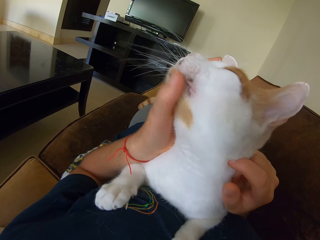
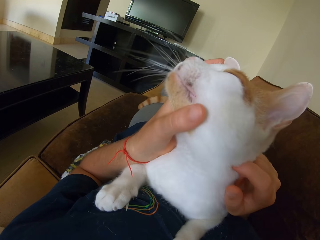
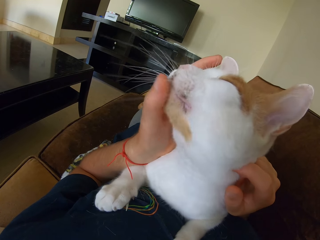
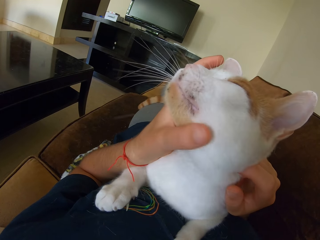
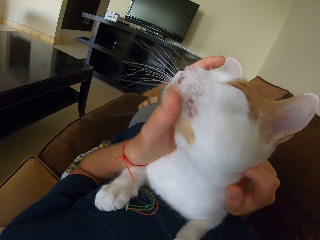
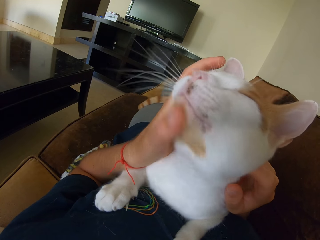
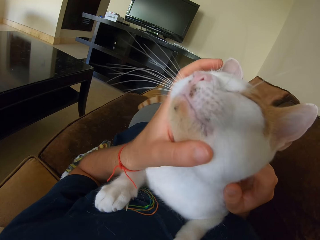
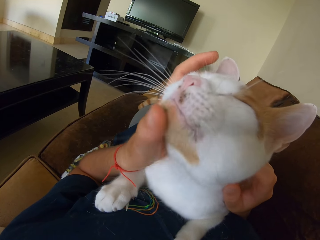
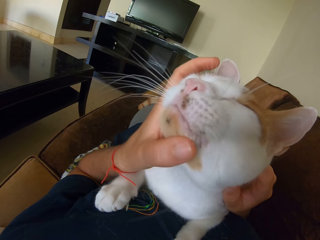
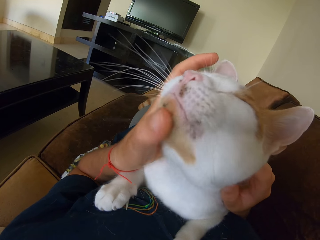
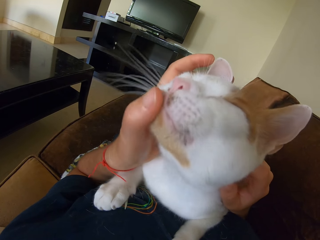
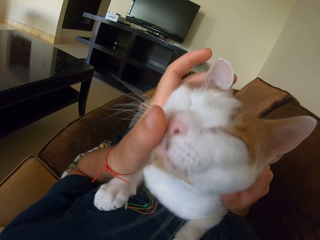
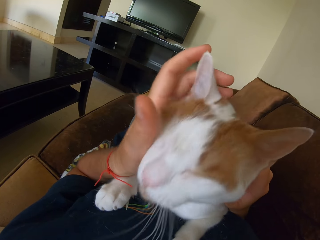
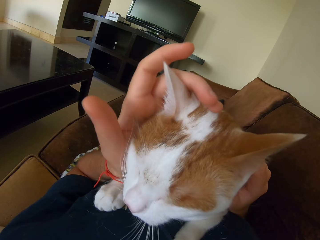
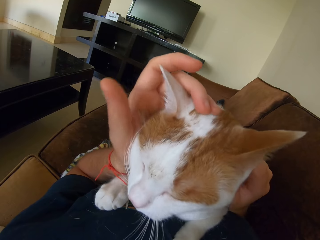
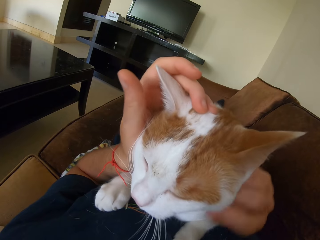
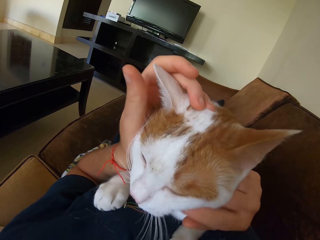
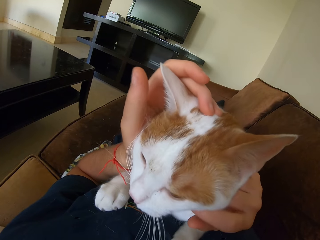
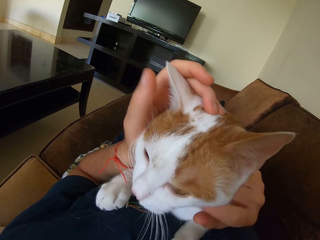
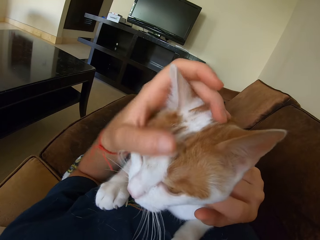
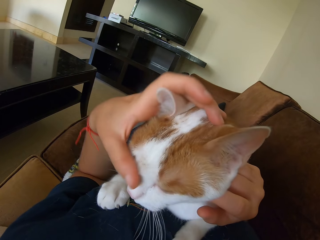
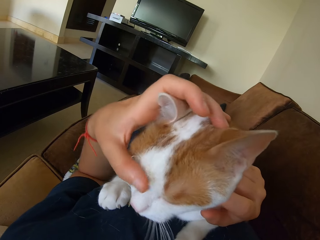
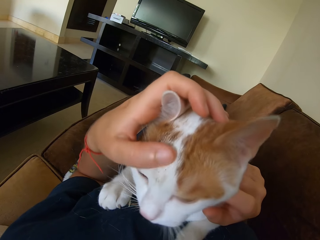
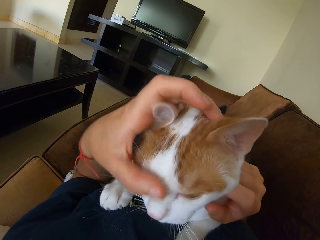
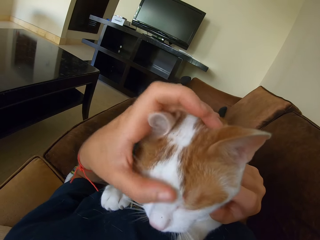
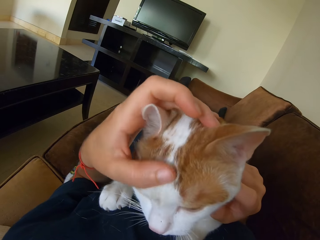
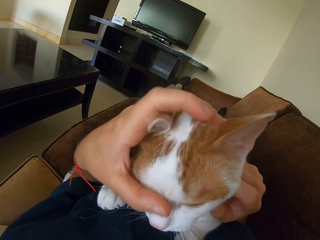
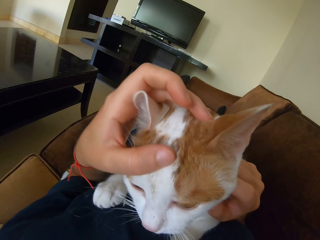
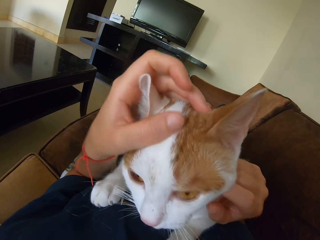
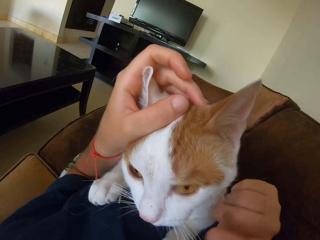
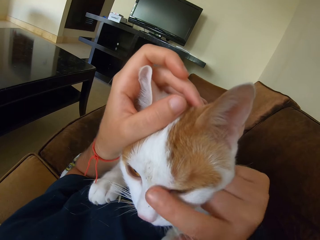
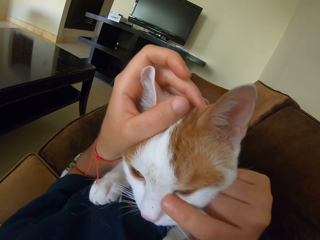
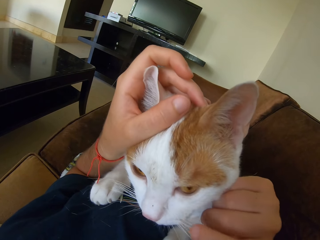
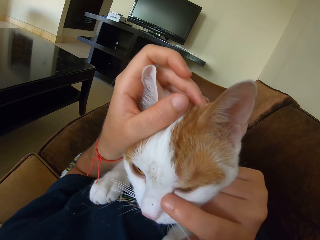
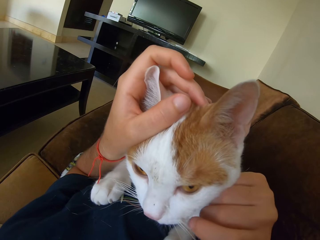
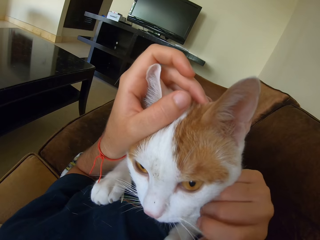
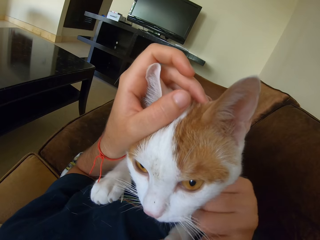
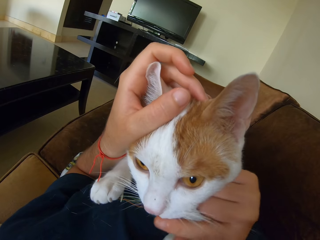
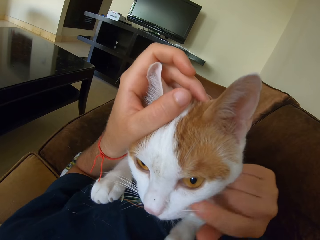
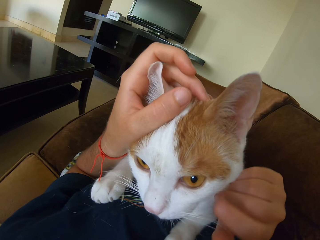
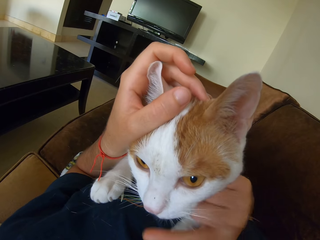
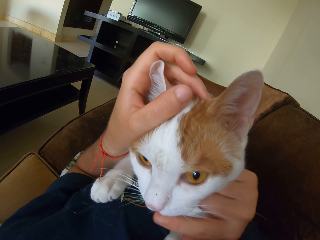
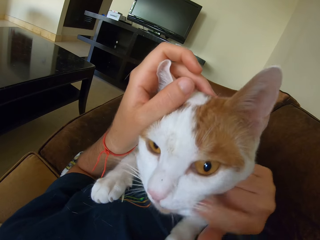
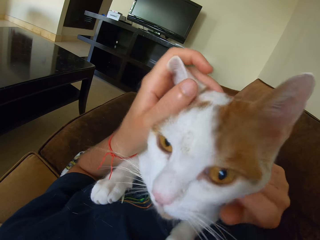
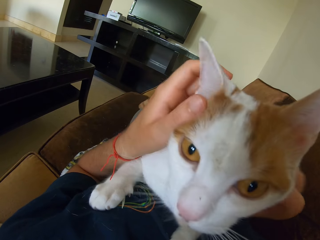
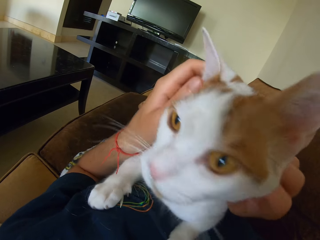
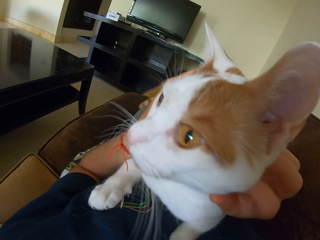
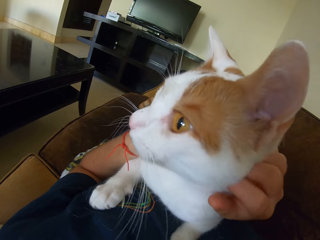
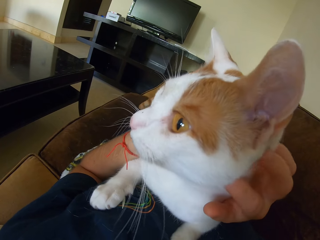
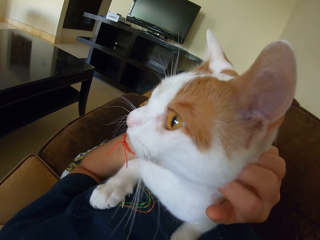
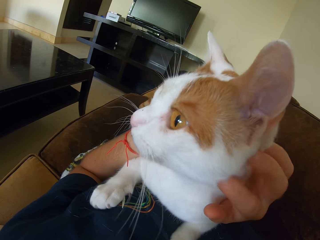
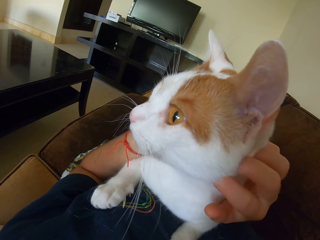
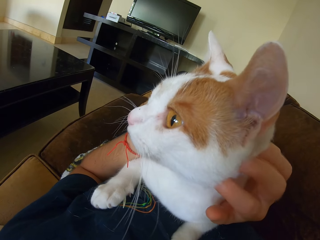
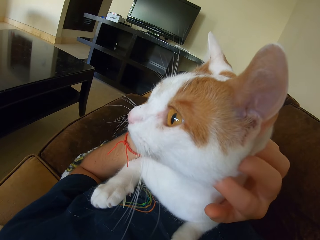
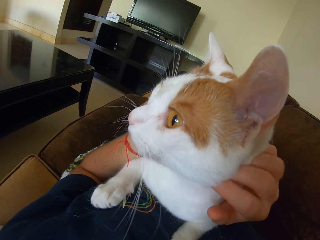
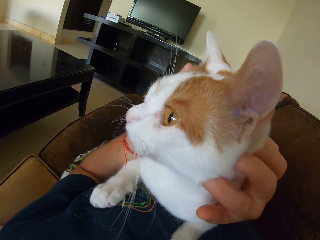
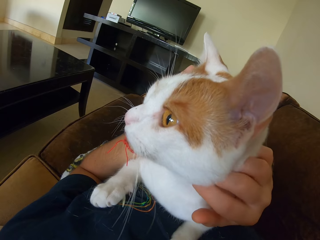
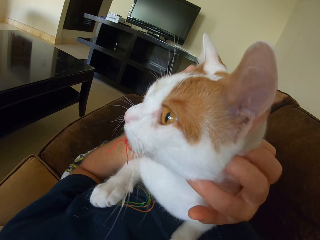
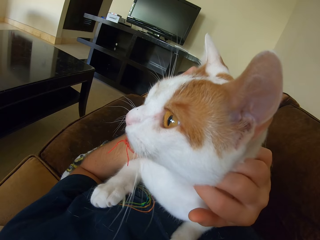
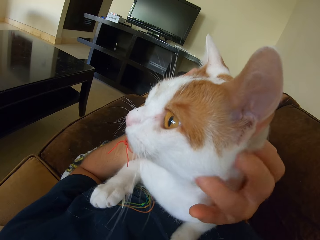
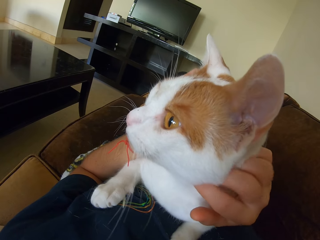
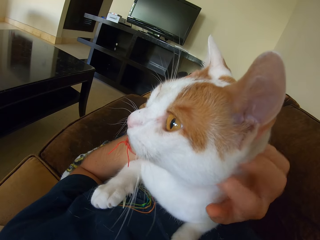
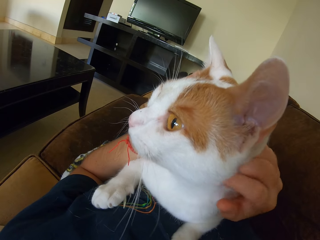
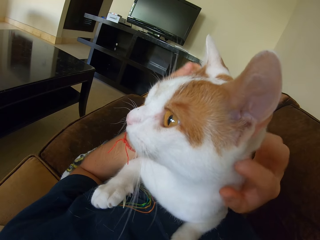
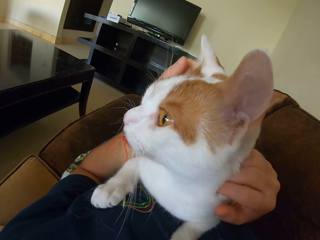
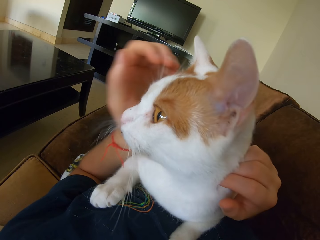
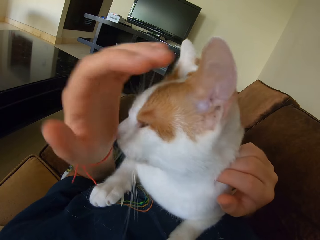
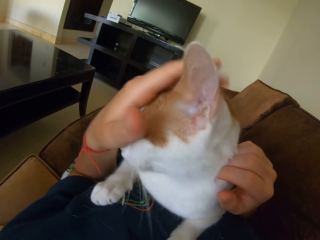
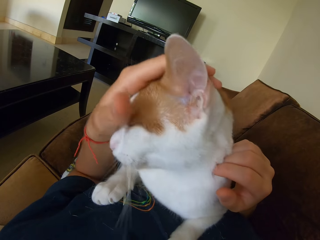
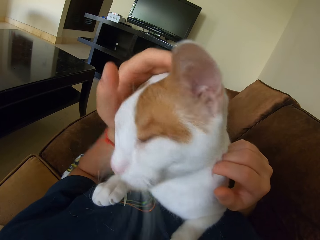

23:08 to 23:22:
The camera wearer scratches a cat. They touch the cat. They scratch the cat.

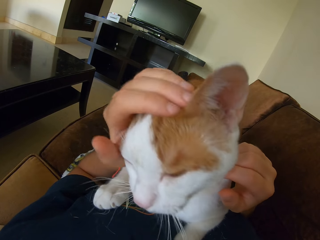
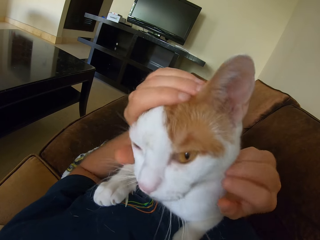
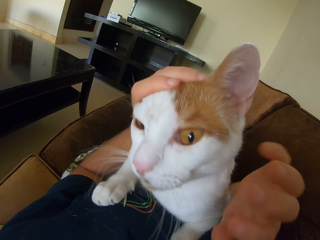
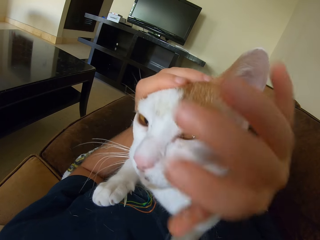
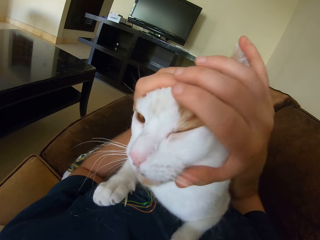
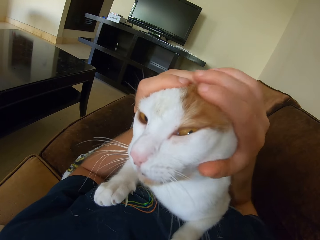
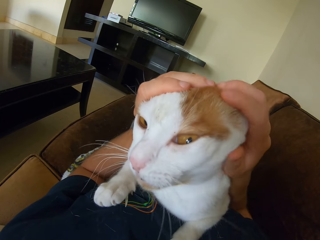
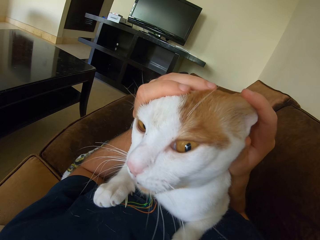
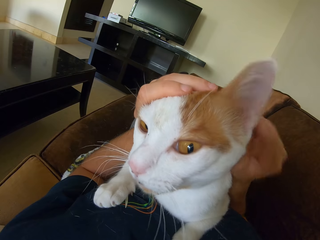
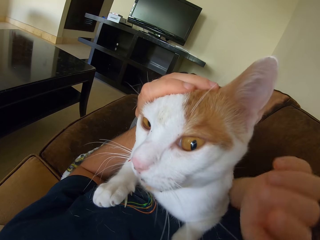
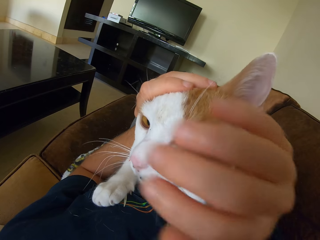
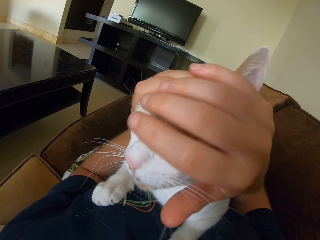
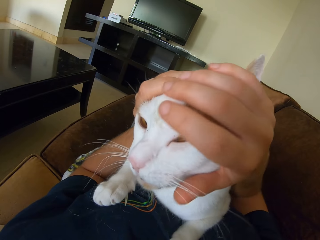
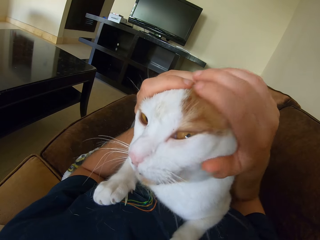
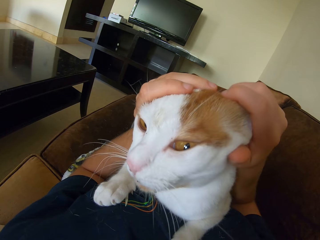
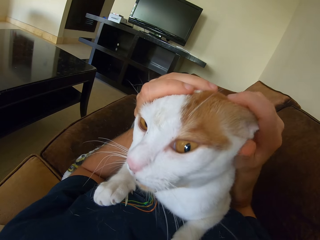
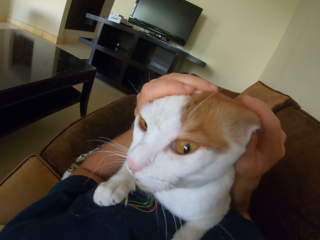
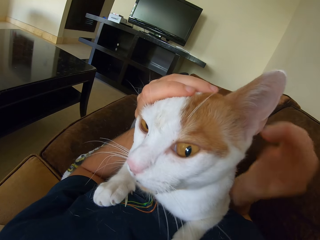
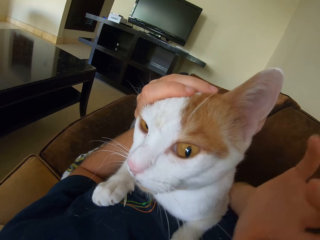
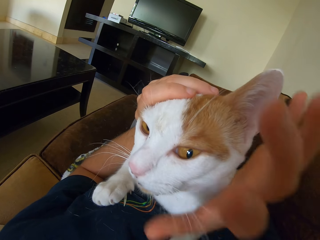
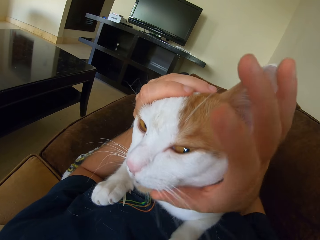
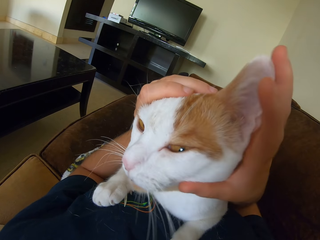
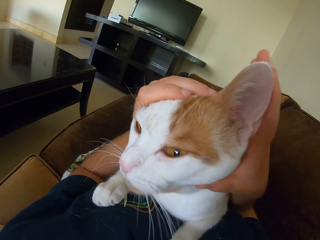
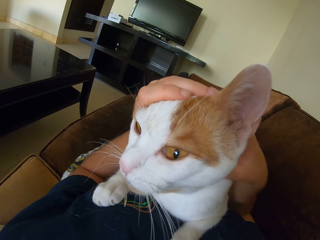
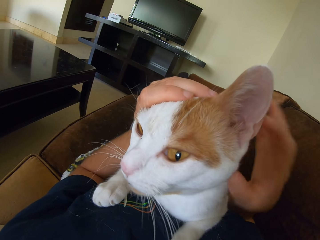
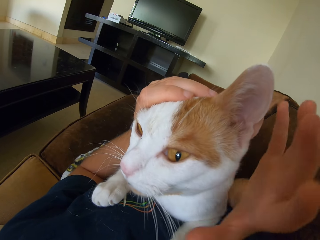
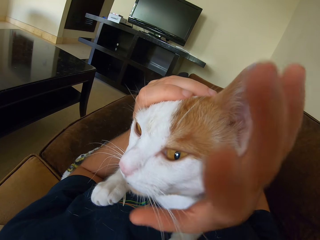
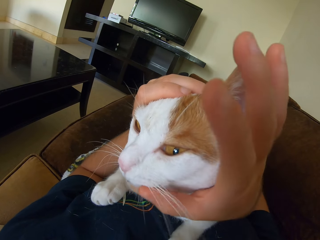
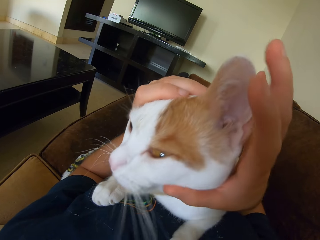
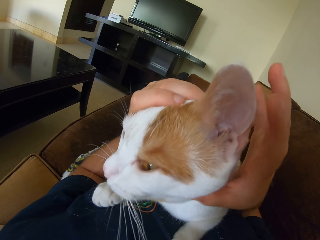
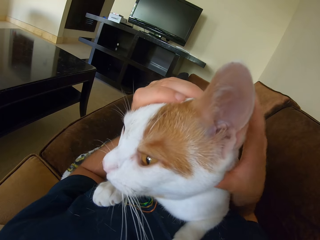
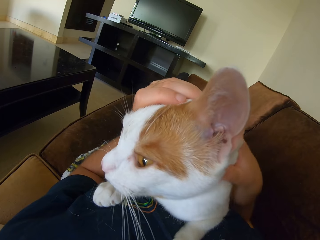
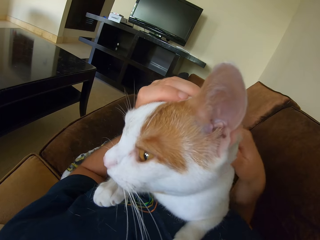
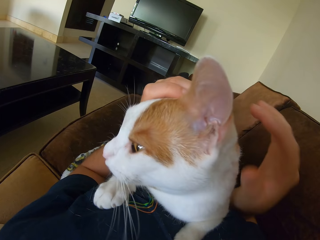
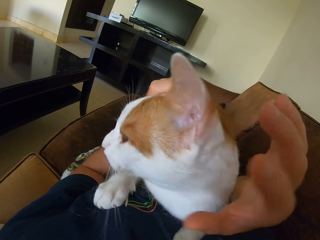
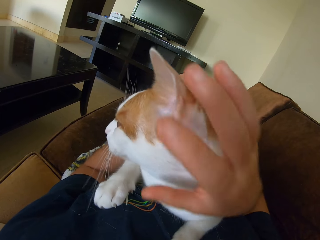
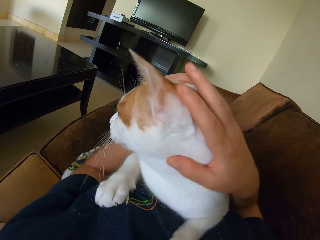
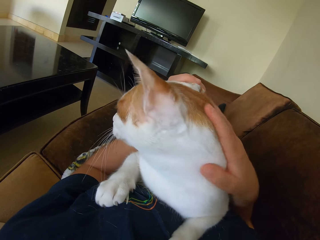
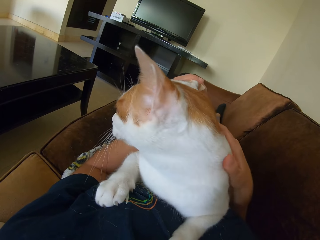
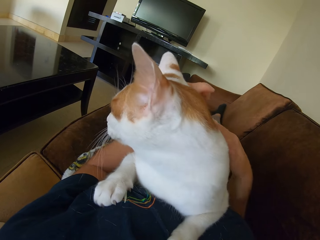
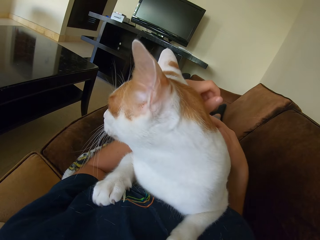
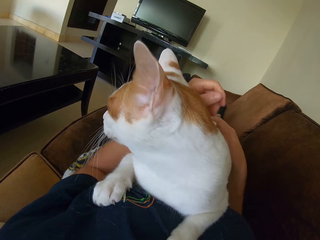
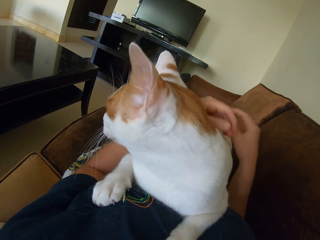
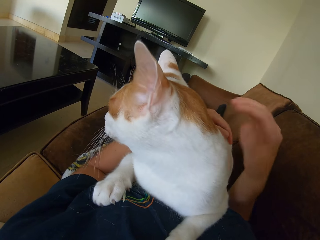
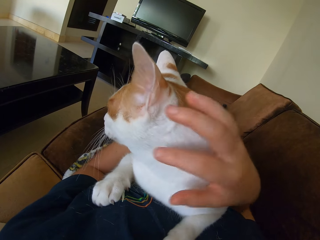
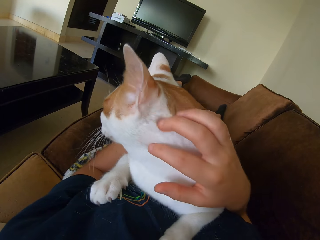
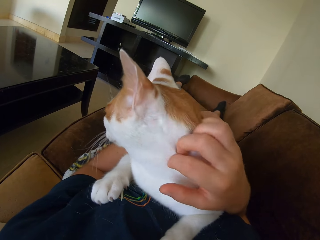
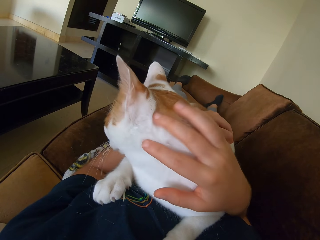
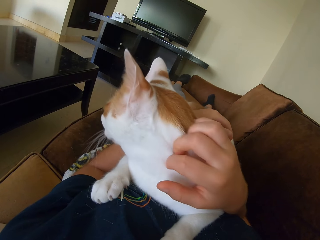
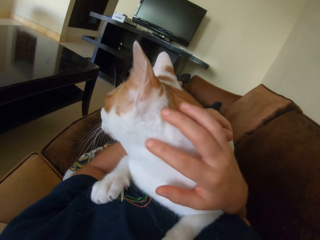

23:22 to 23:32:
The camera wearer touches a cat. They touch the cat repeatedly.
